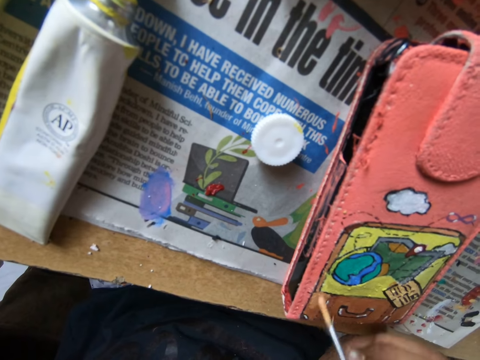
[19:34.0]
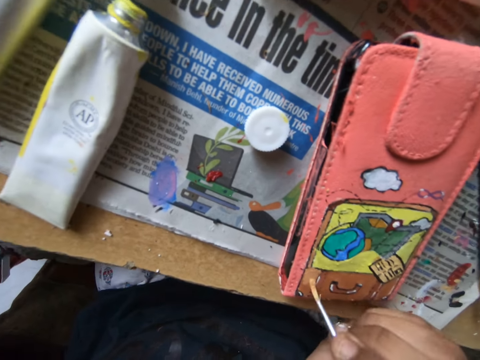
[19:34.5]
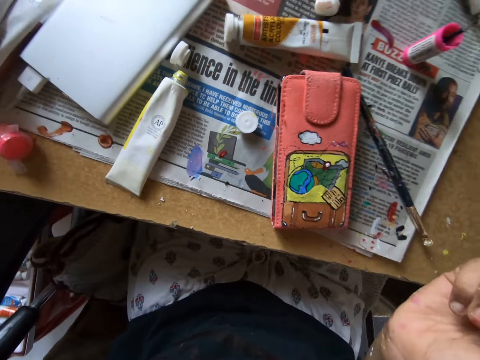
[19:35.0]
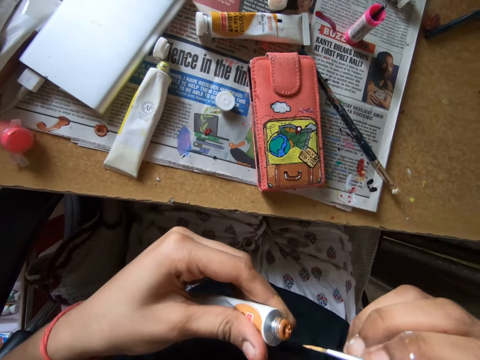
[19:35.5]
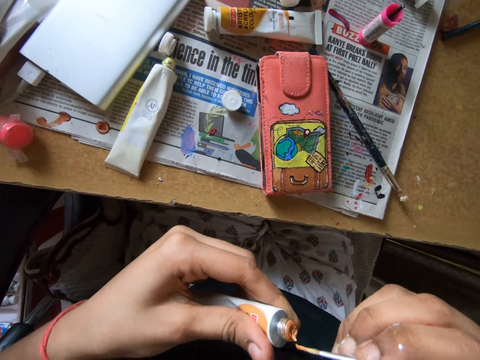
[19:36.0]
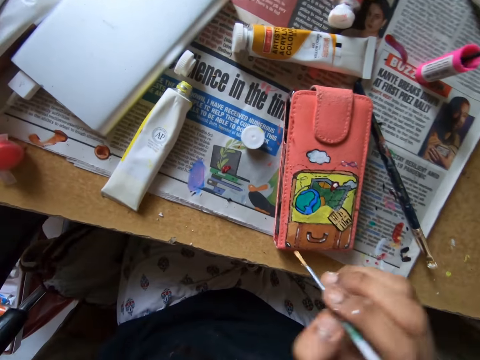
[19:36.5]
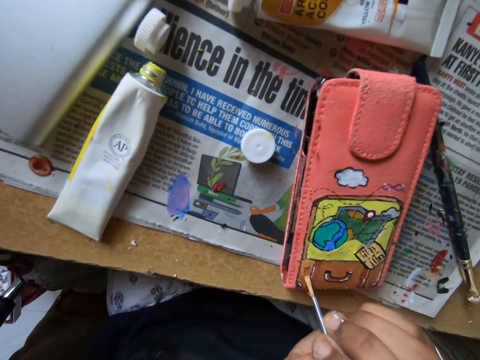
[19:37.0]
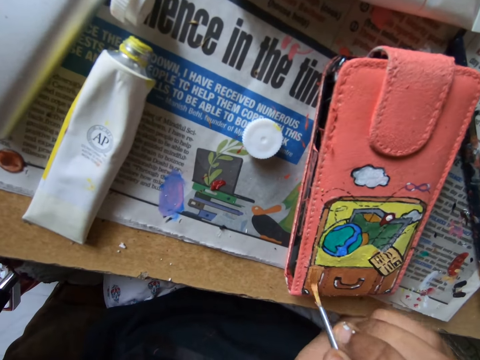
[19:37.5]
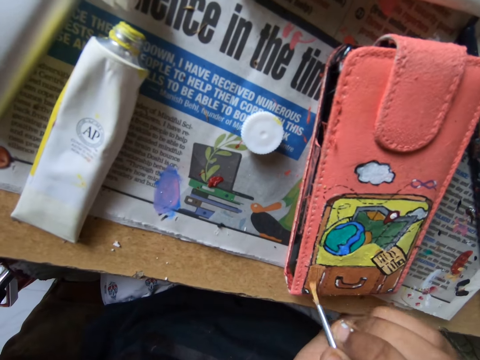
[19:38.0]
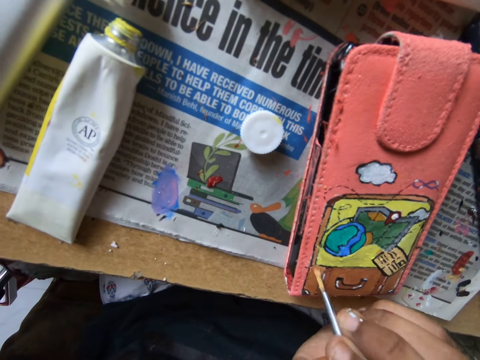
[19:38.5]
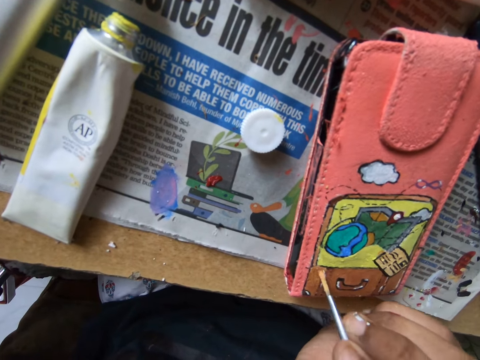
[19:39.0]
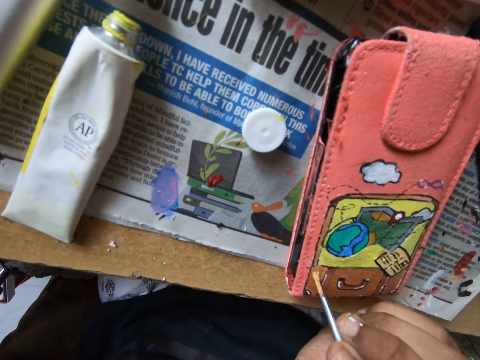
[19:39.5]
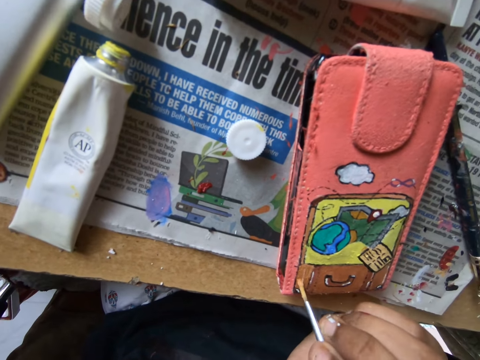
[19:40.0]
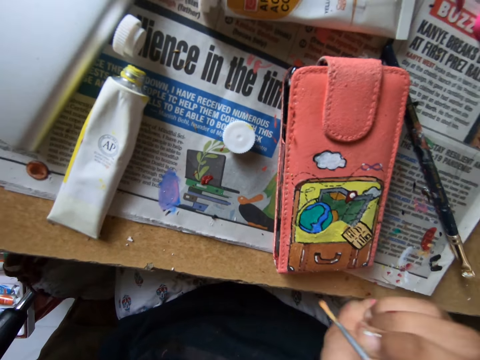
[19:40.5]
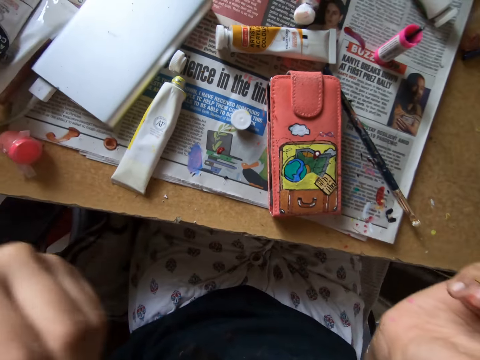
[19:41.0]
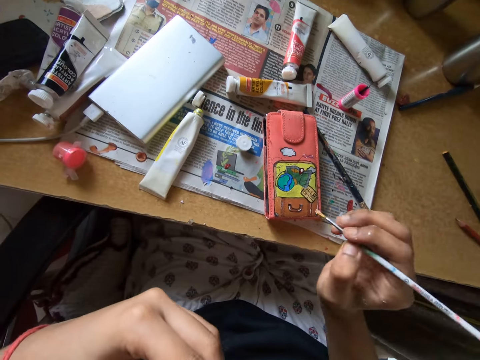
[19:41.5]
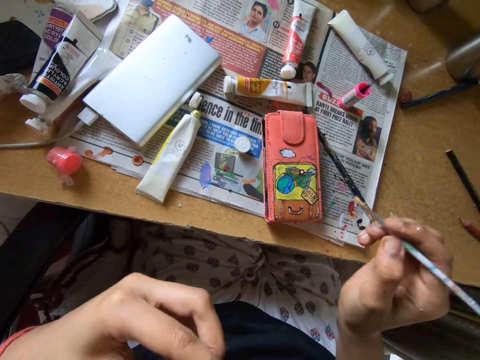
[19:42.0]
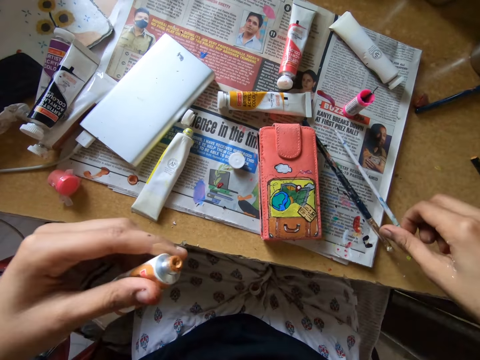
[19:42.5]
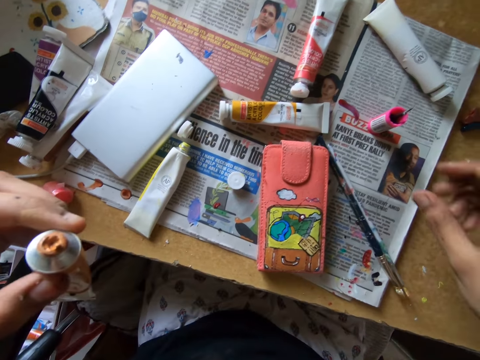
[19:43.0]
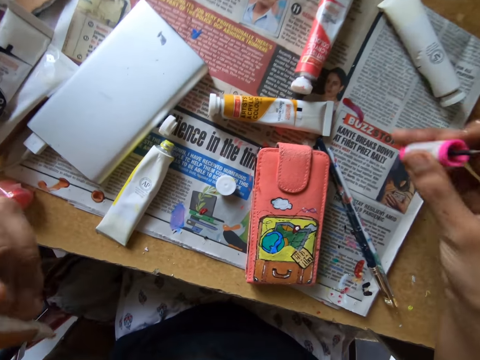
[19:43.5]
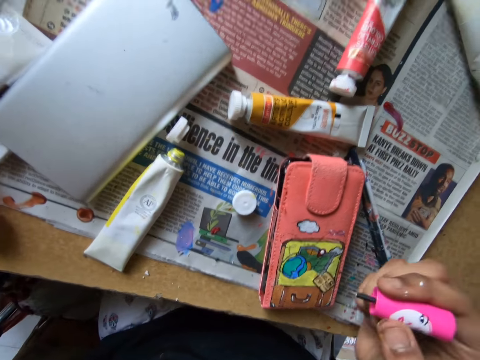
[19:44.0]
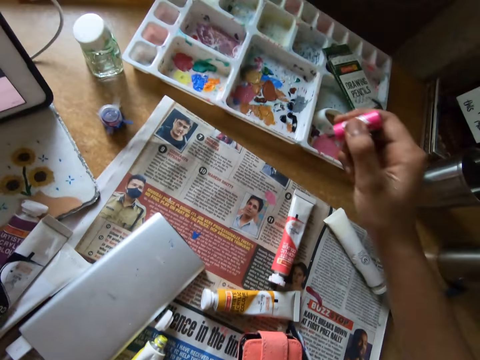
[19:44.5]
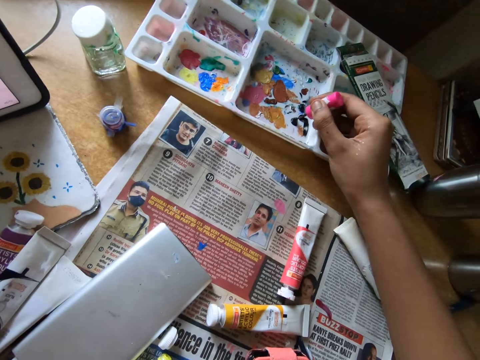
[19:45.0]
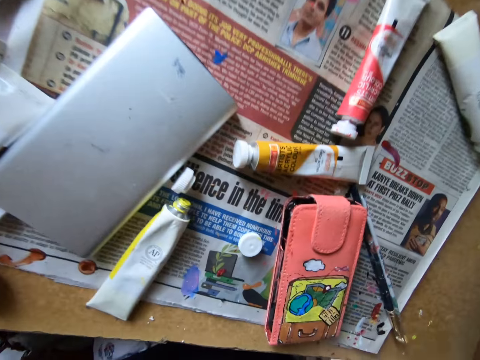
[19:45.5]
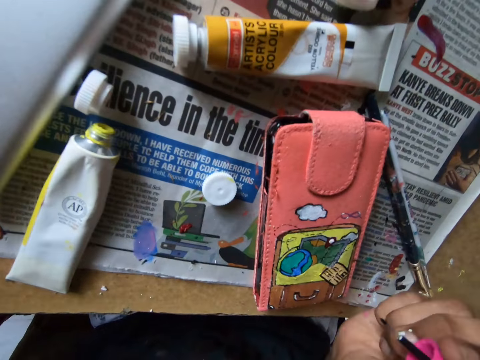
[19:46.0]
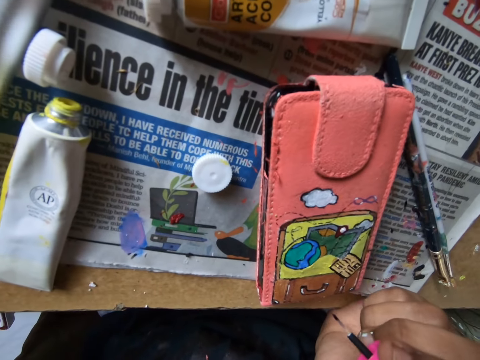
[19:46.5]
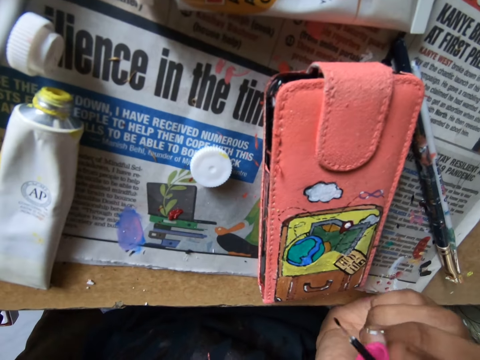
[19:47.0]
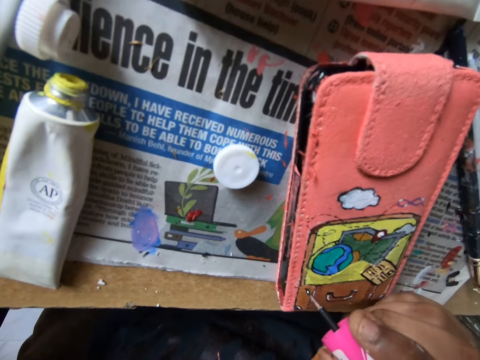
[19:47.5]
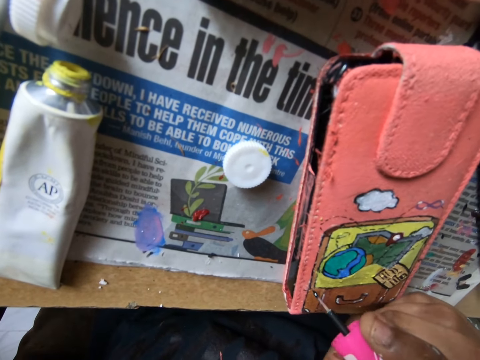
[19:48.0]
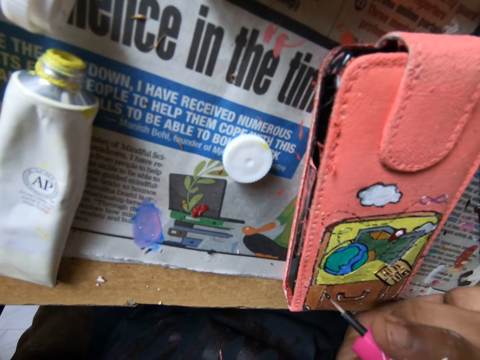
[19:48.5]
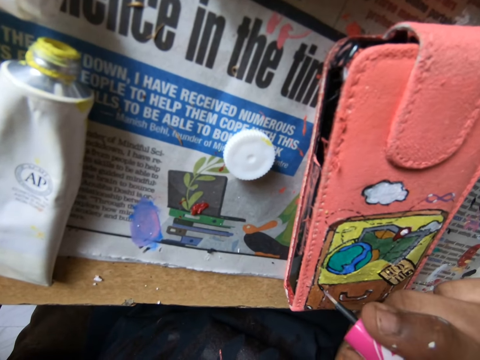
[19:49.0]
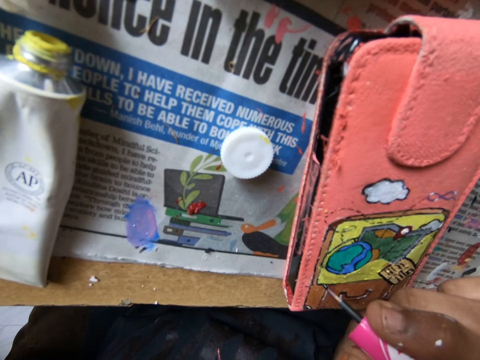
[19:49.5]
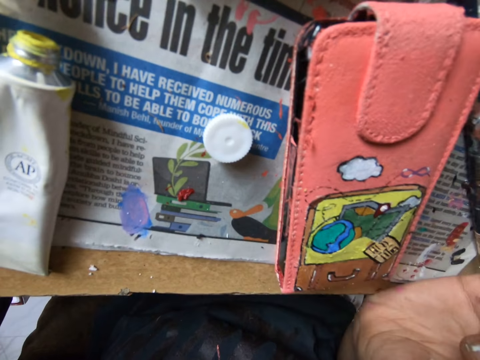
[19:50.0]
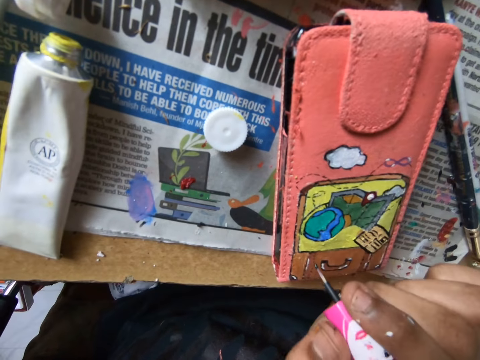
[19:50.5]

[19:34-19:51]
The camera wearer removes the paint brush from the wallet. They scoop paint on a paint bottle with the paint brush. They paint the wallet with the paint brush. They remove the paint brush from the wallet. They put down the paint brush on a newspaper. They pick up the paint brush on a table. They scoop paint on a paint tray with the paint brush. They mix the paint in the paint box. They paint the wallet with the paint brush.

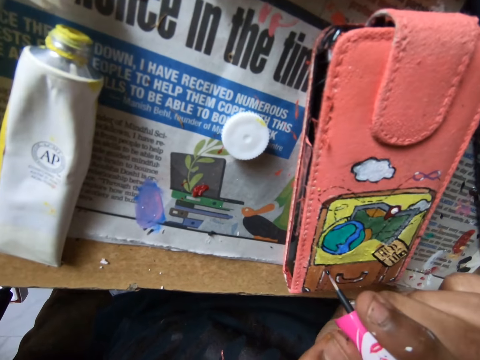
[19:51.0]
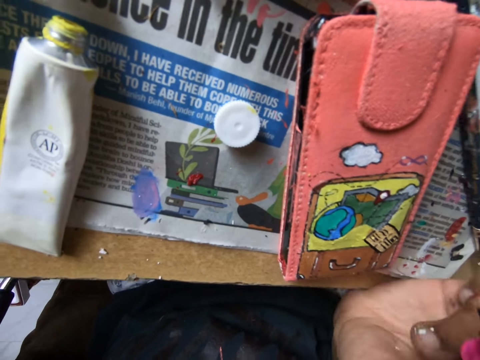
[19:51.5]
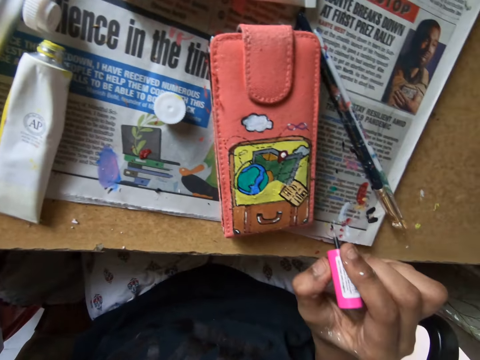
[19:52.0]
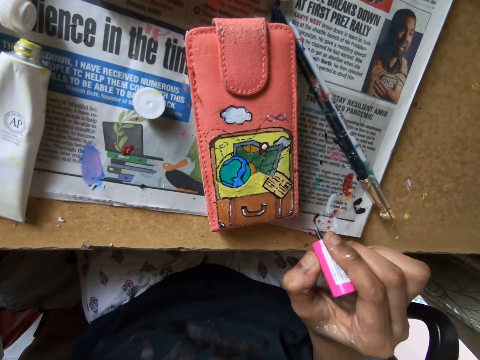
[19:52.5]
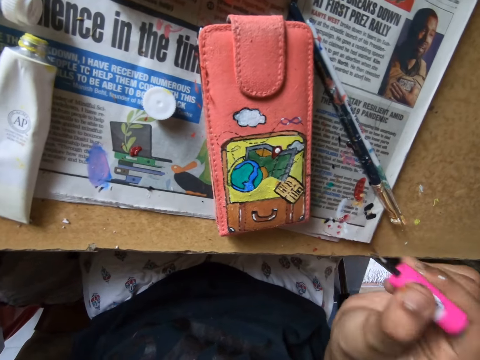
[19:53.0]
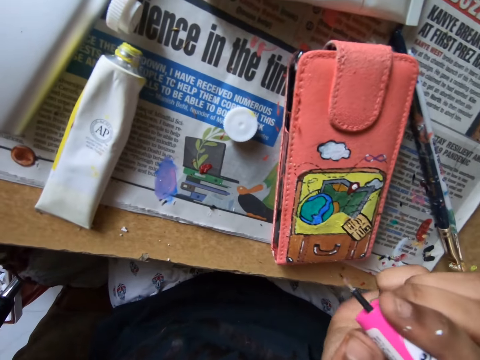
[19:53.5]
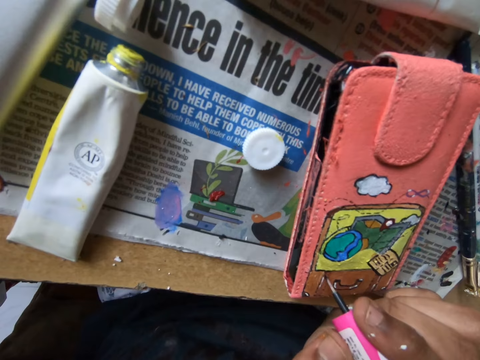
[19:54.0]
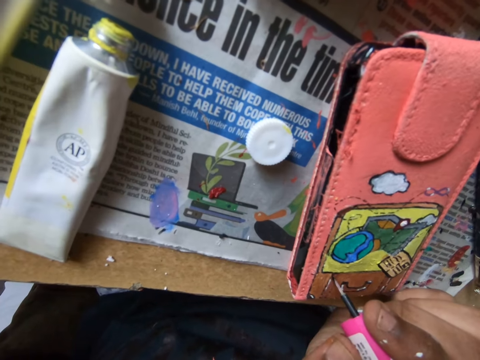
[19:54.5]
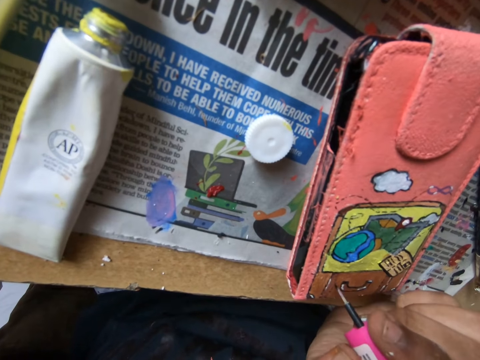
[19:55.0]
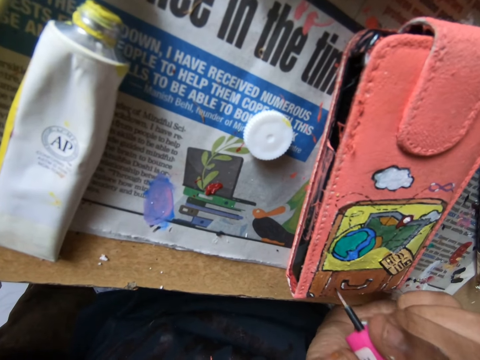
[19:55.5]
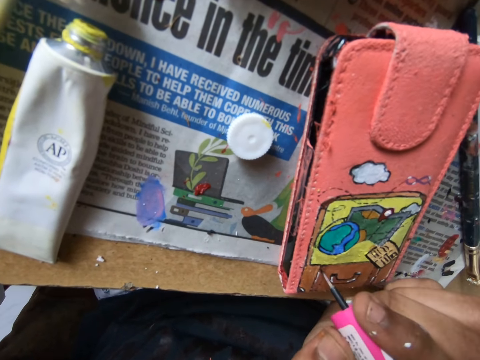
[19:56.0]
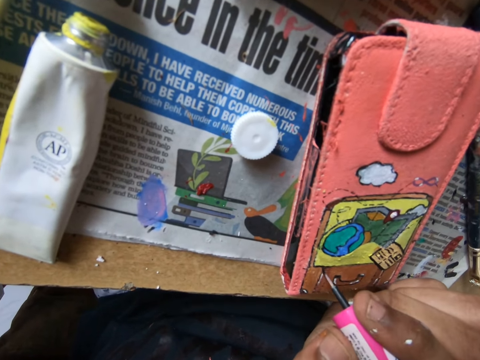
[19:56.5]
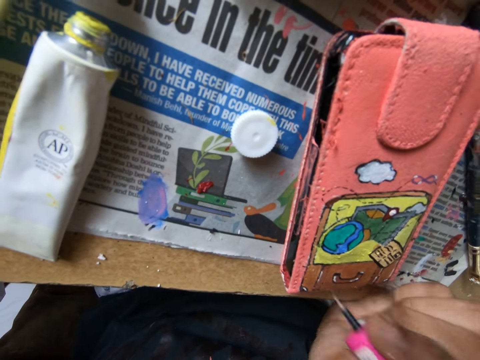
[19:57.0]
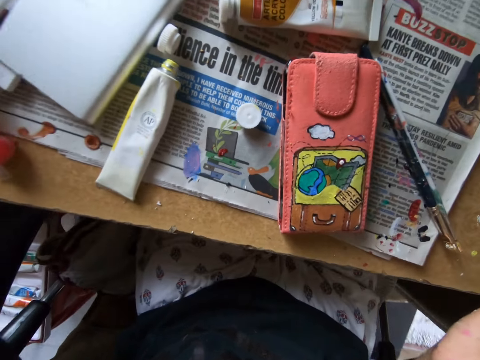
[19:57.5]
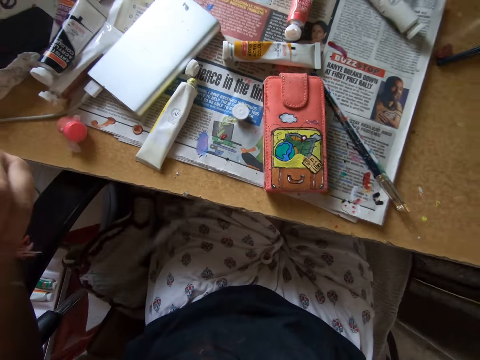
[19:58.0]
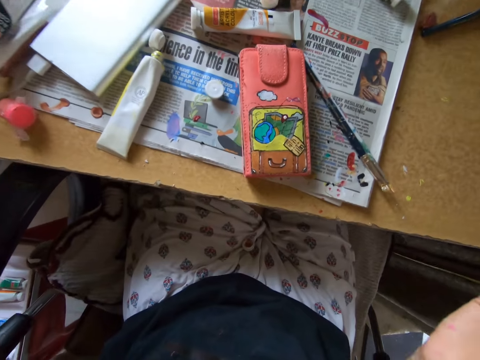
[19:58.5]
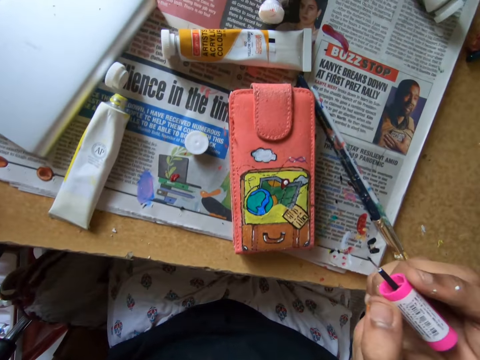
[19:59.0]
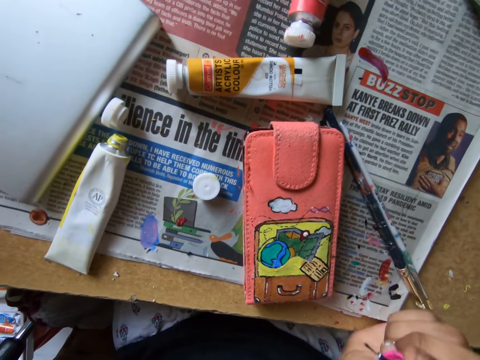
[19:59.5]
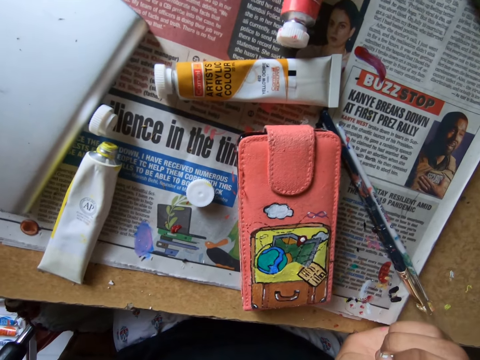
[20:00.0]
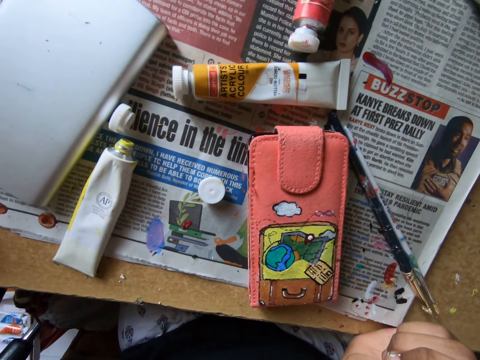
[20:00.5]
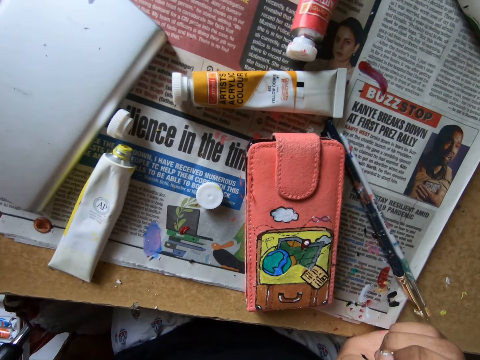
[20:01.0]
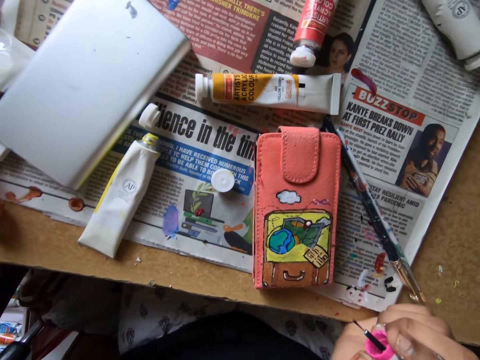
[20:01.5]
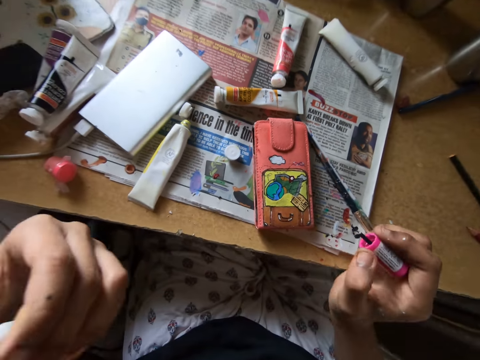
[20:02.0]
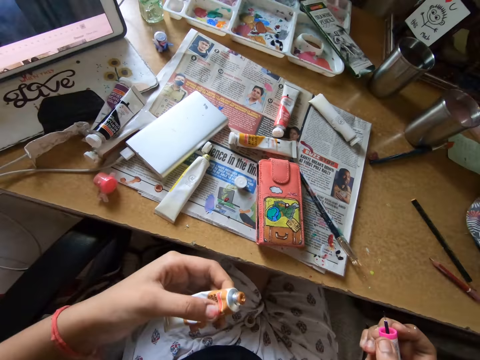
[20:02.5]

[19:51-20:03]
The camera wearer removes the paint from the newspaper. They paint the newspaper with a paint brush. They paint the wallet with the paint brush. They remove the paint brush from the wallet.
